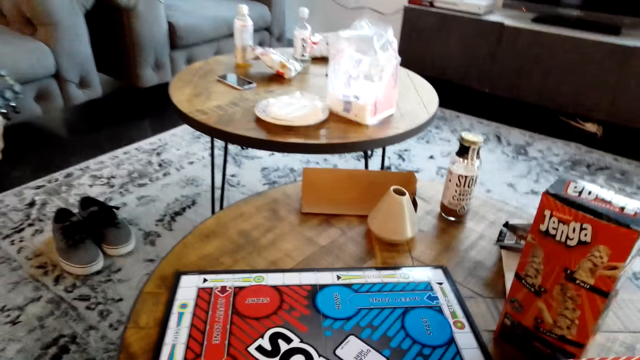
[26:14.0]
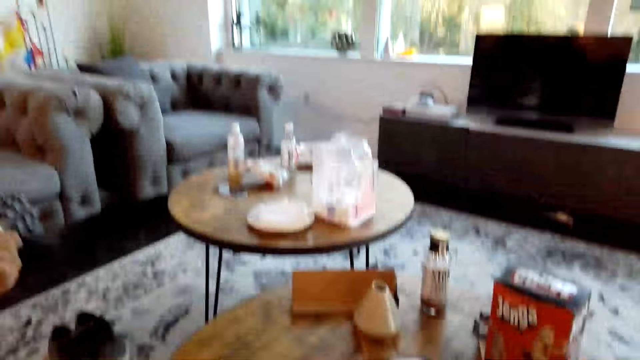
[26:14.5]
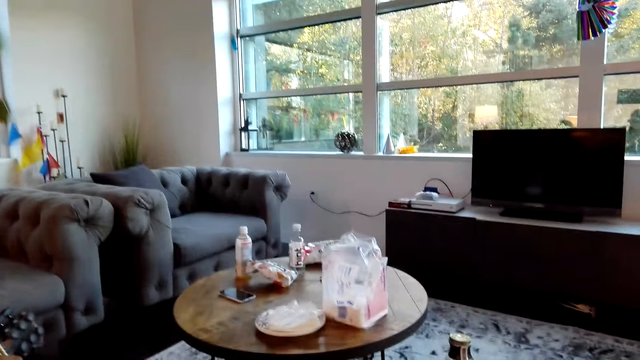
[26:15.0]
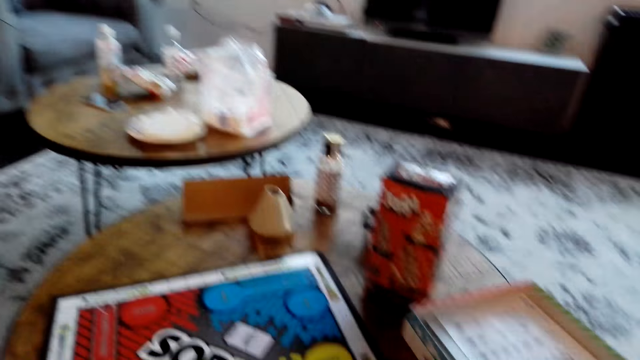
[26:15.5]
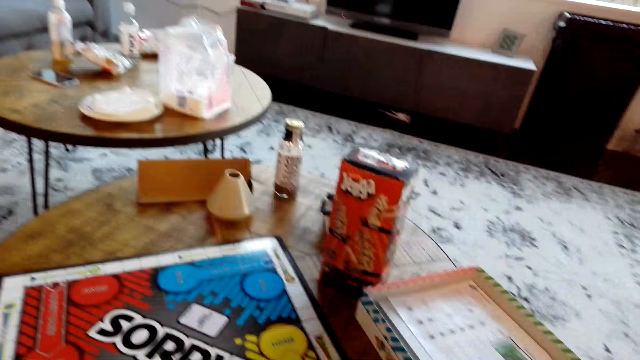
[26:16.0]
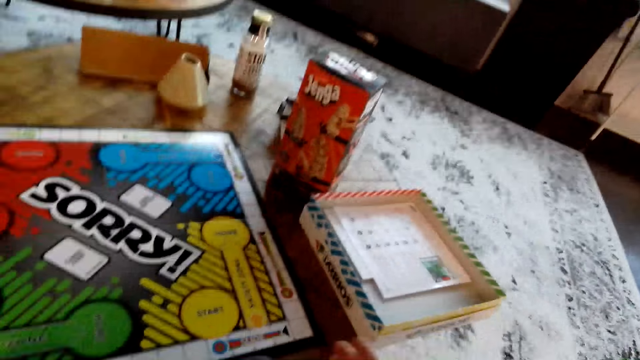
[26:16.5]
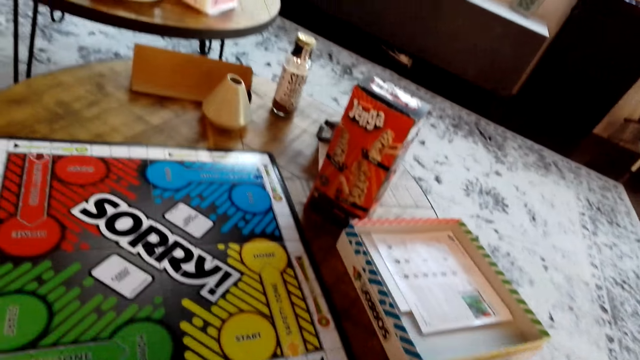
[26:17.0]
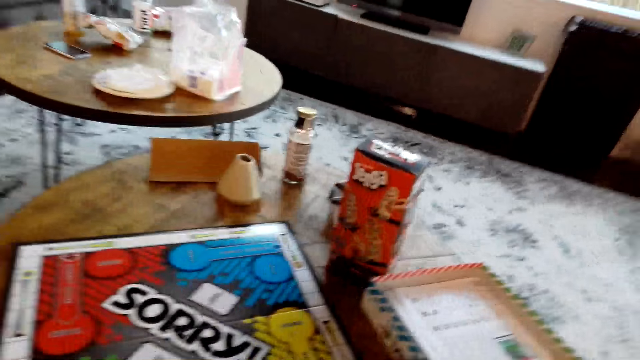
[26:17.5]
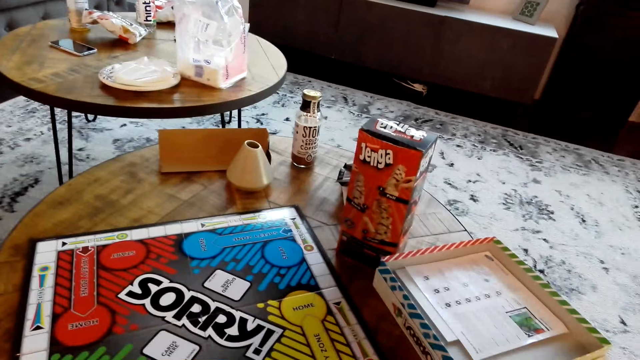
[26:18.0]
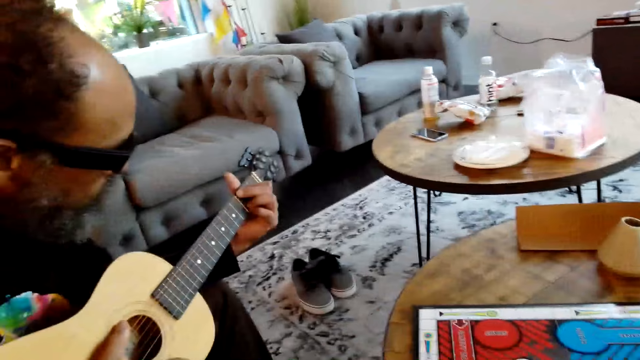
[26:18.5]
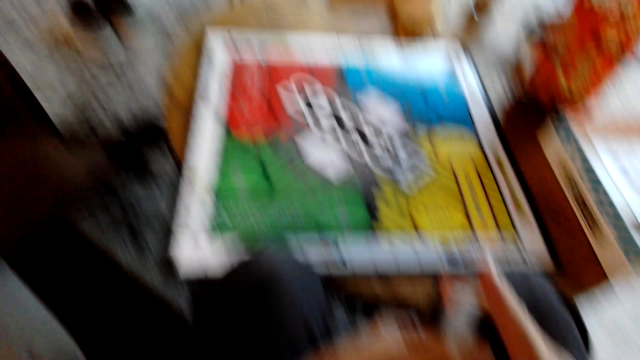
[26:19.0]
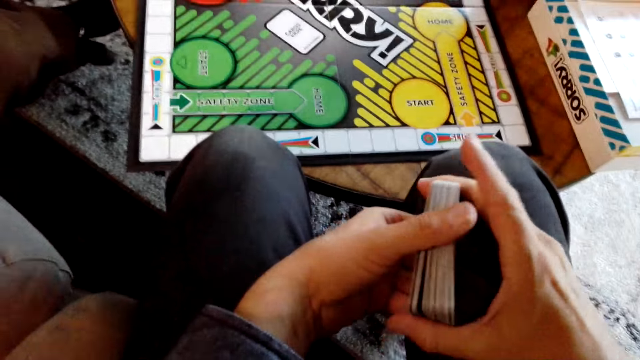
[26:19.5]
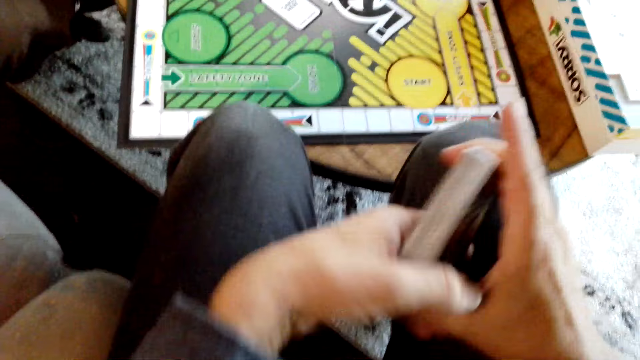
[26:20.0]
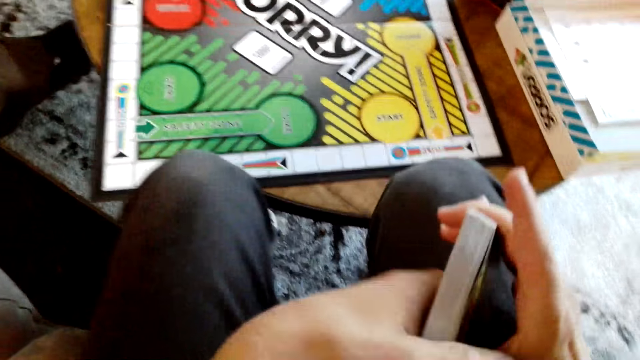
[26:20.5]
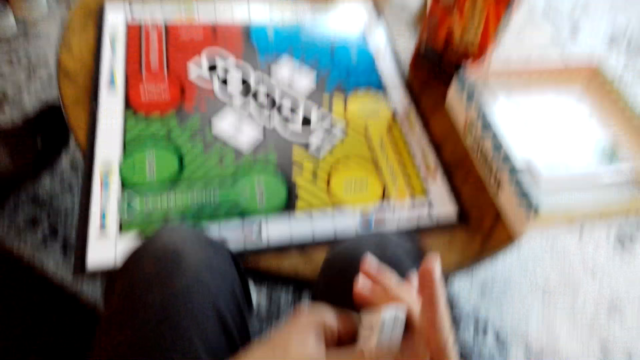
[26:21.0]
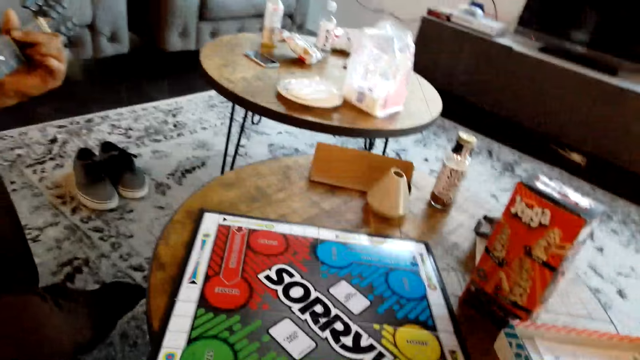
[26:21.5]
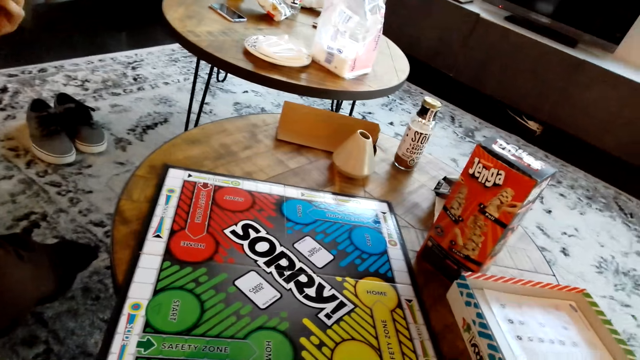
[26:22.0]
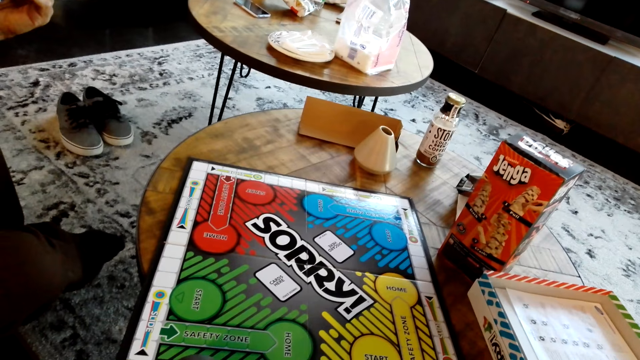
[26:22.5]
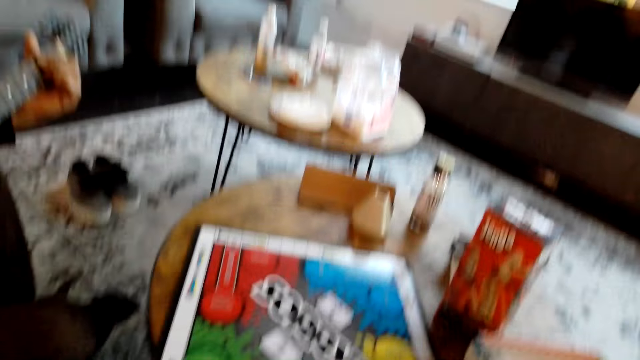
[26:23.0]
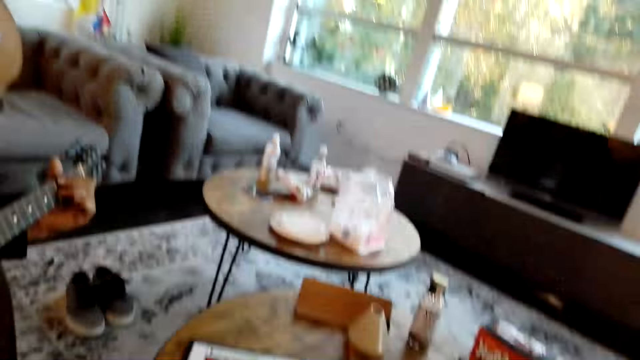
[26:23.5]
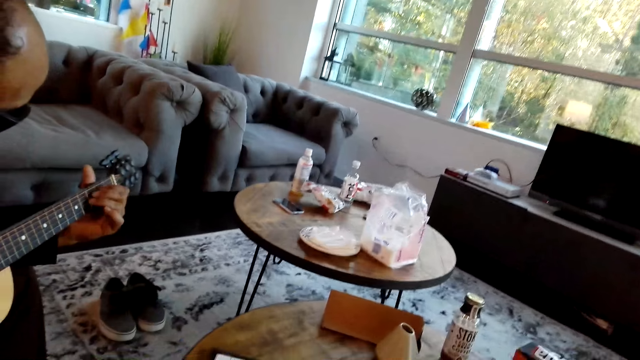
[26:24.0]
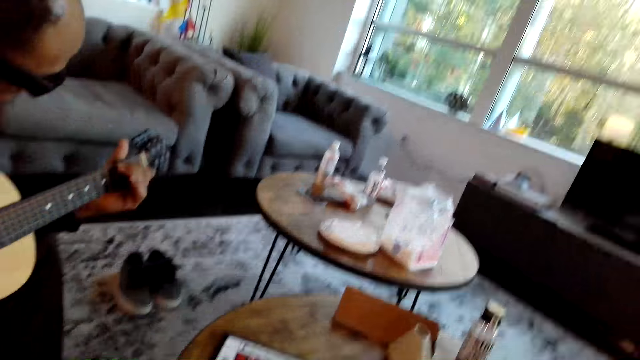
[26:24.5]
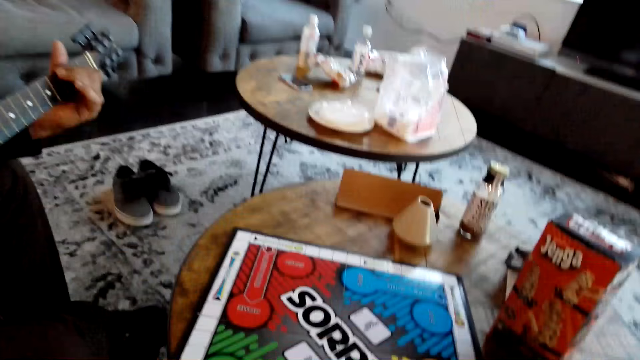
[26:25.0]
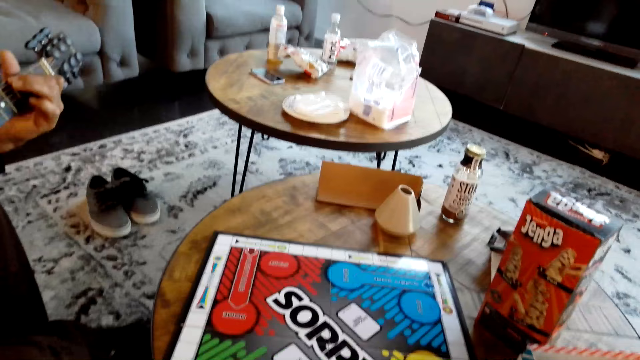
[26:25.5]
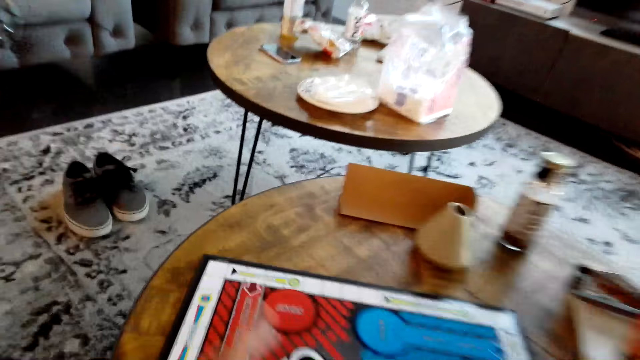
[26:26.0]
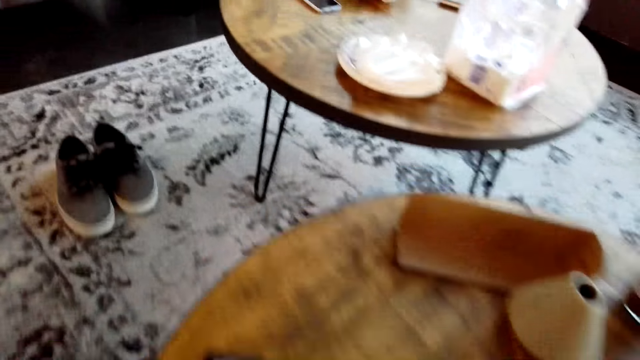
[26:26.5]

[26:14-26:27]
A man holds a guitar. The man holds the guitar again. The camera wearer holds the cards. They look around.

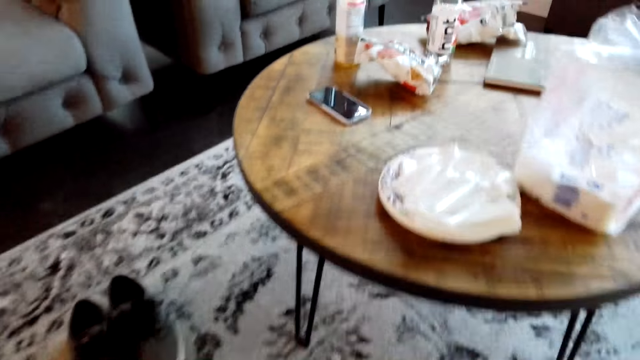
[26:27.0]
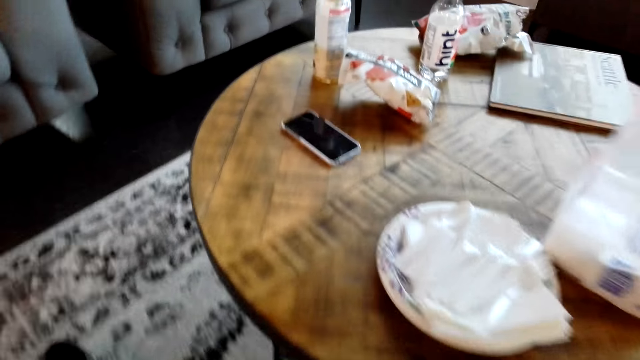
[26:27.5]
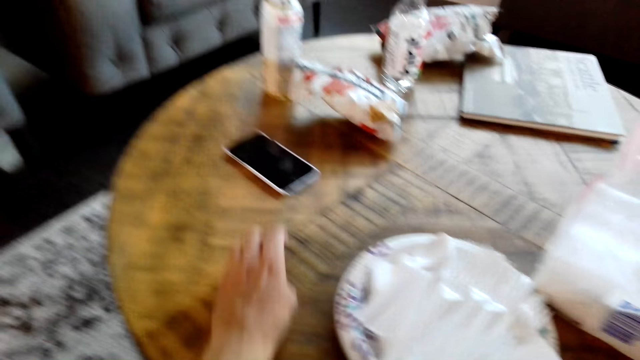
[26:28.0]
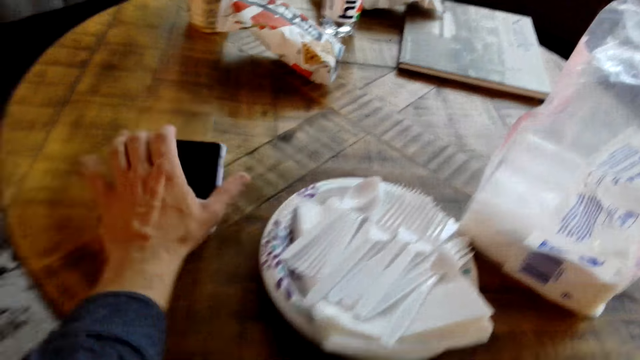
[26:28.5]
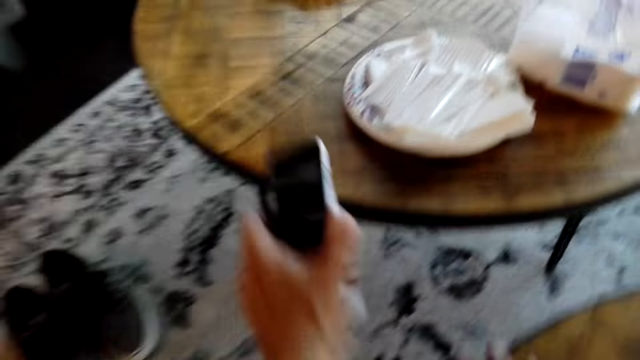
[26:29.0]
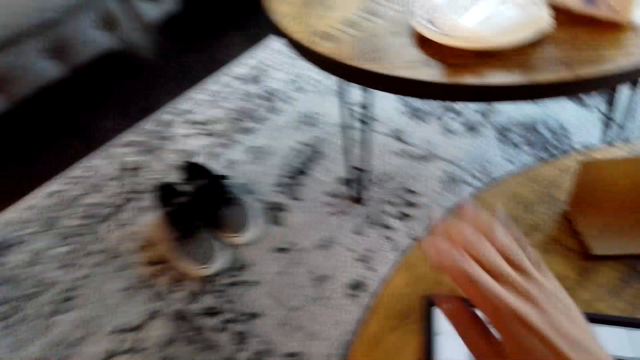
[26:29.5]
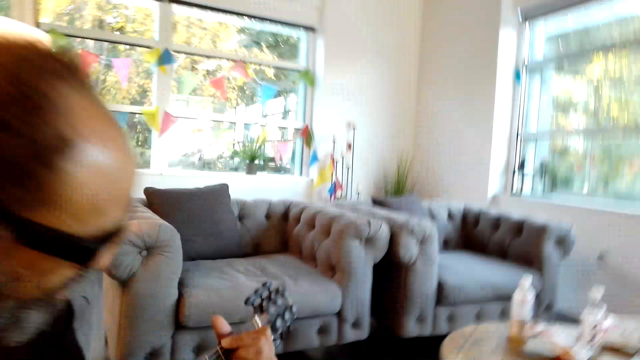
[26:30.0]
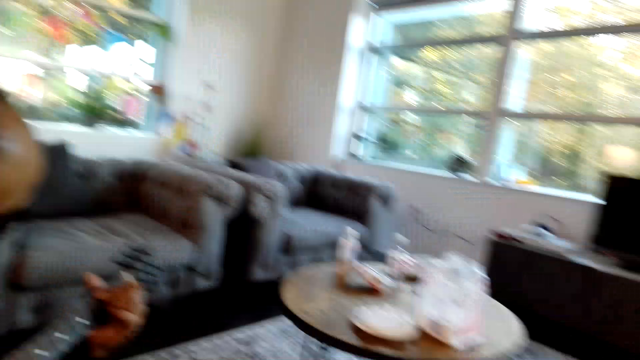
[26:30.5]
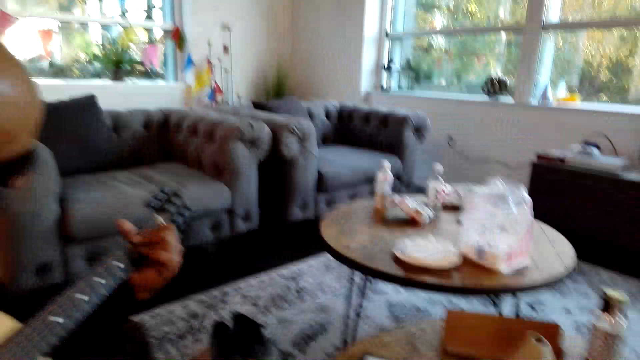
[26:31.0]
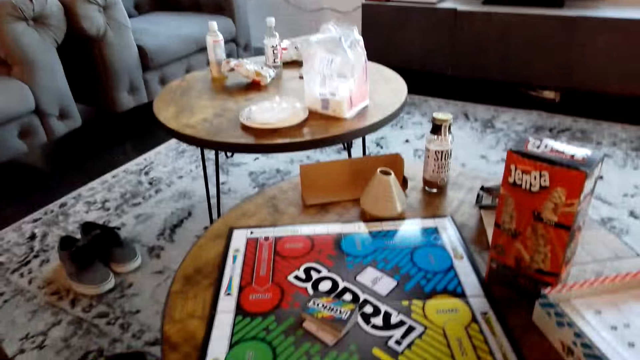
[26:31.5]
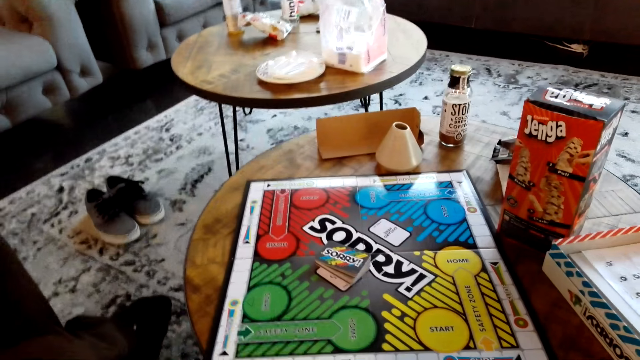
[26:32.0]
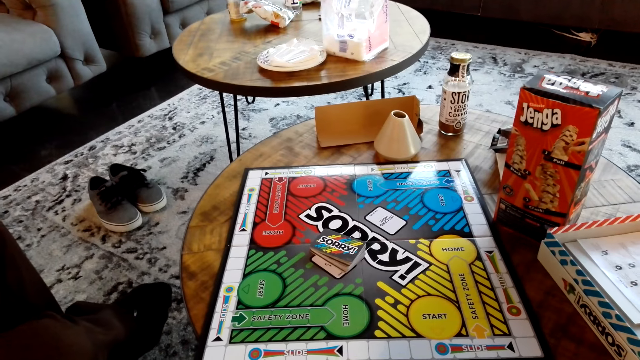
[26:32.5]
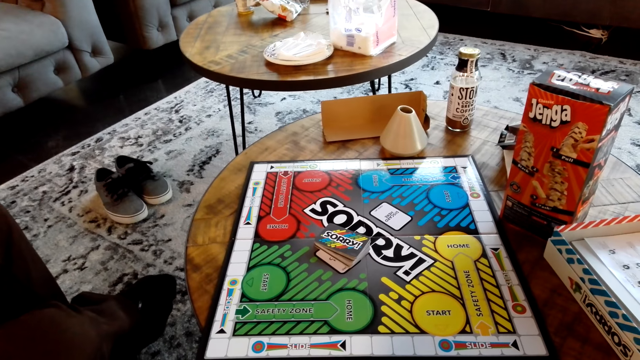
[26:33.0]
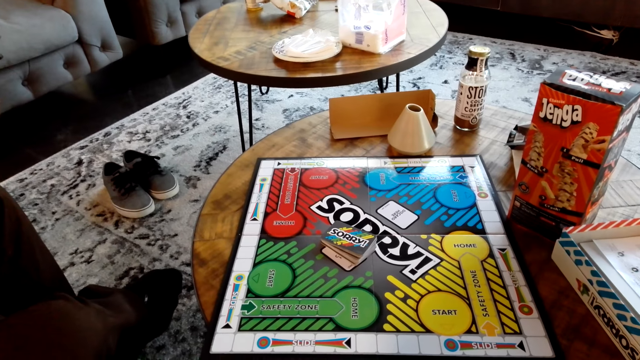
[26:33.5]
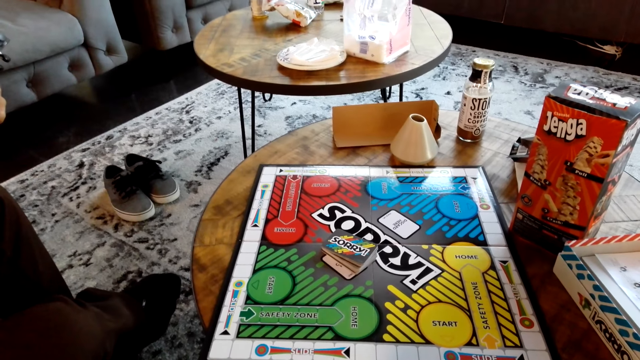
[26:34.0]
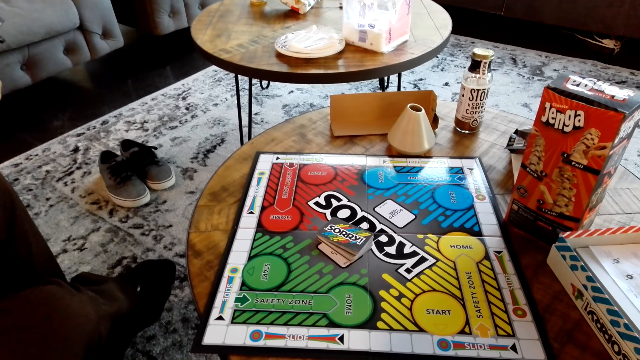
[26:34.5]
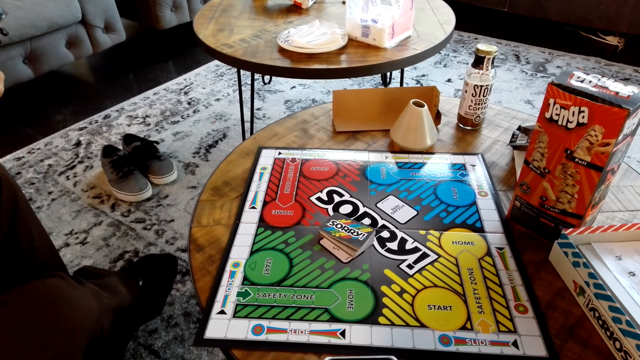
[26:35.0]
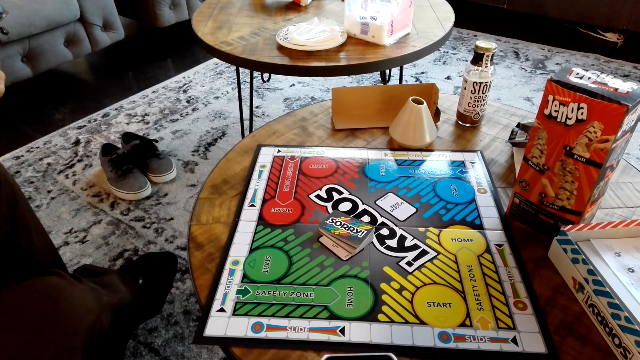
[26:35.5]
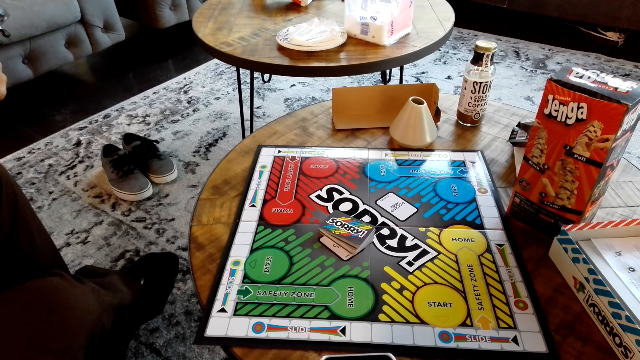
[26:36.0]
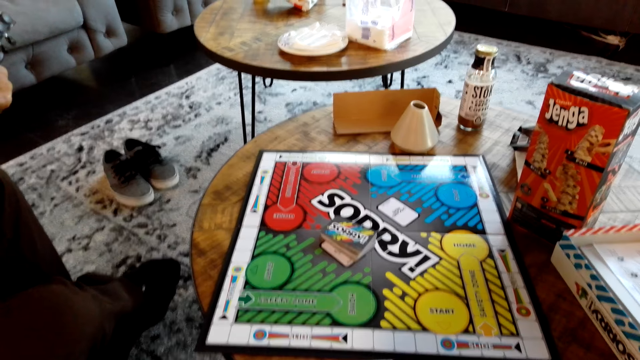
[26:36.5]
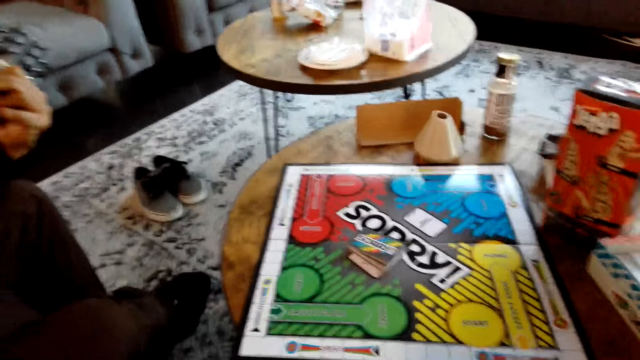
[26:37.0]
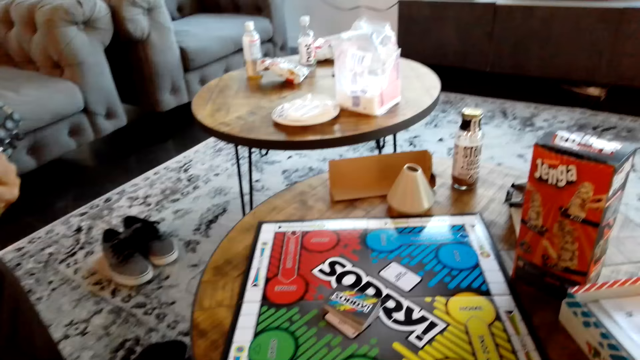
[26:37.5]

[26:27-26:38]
The camera wearer picks up the mobile phone on the table. They move around. A man holds a guitar. The camera wearer looks around. The man plays the guitar.
